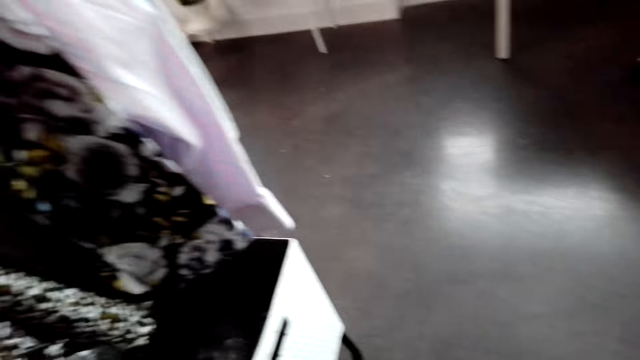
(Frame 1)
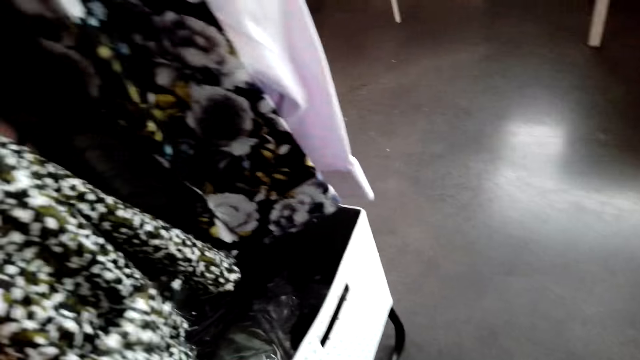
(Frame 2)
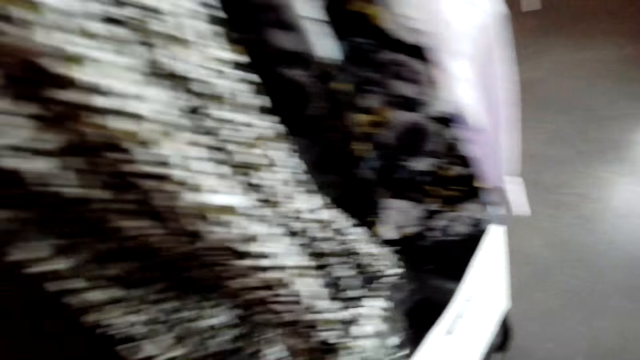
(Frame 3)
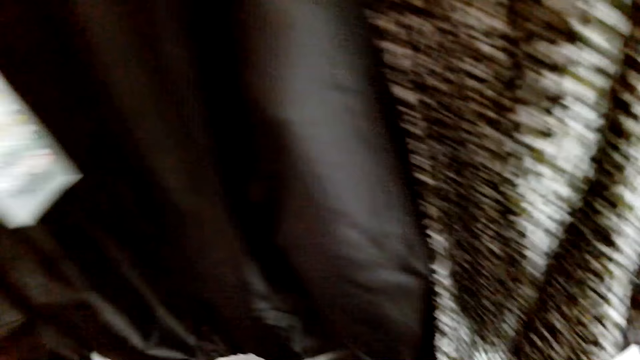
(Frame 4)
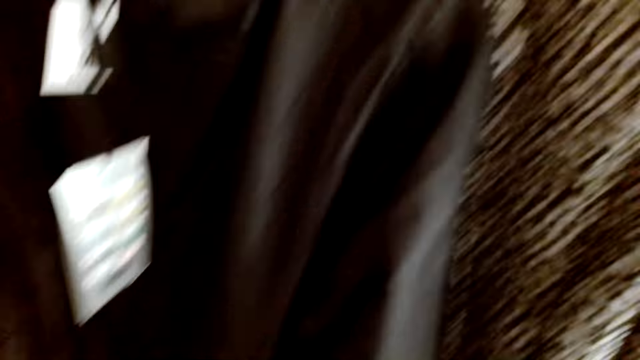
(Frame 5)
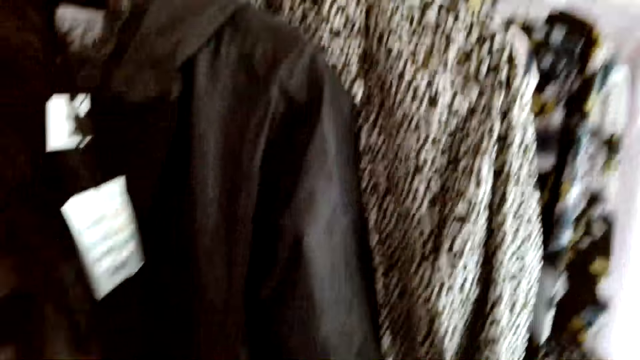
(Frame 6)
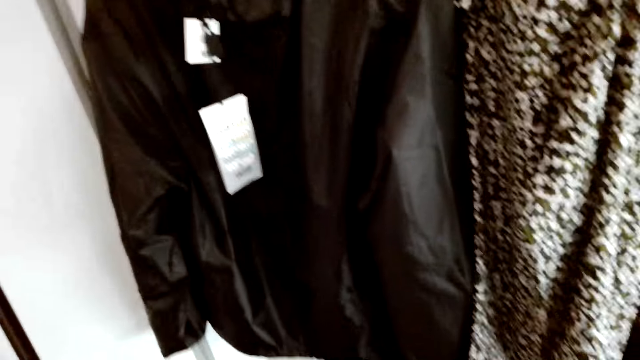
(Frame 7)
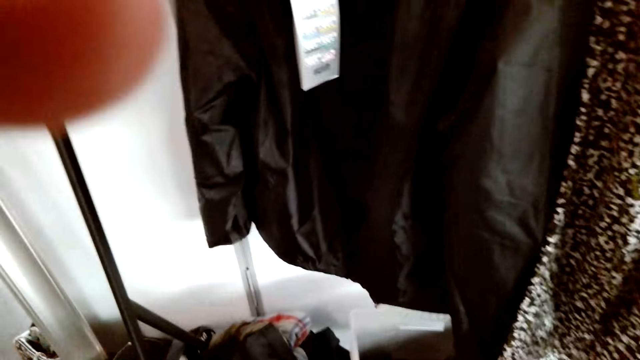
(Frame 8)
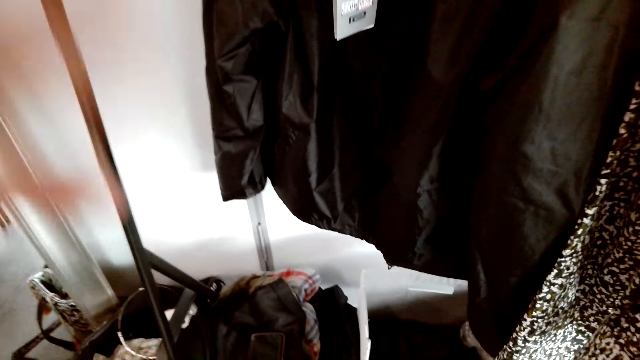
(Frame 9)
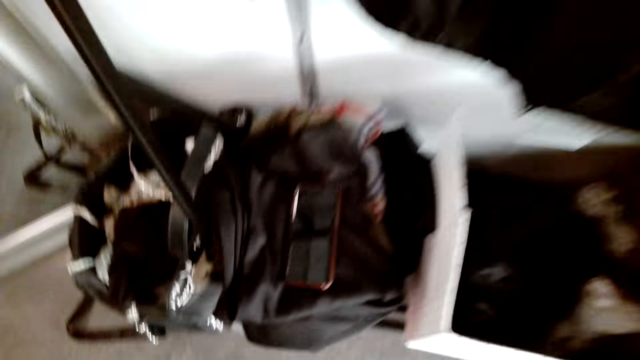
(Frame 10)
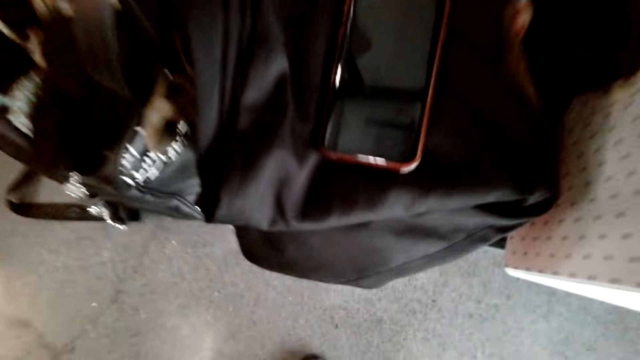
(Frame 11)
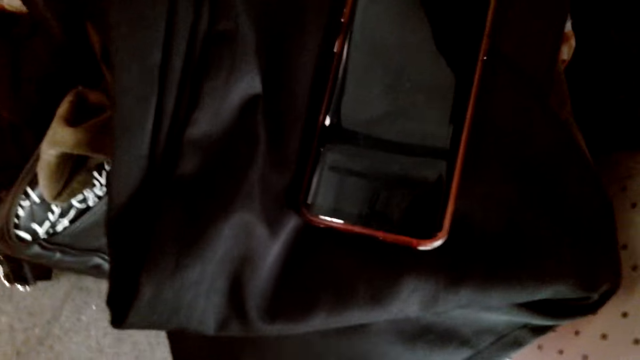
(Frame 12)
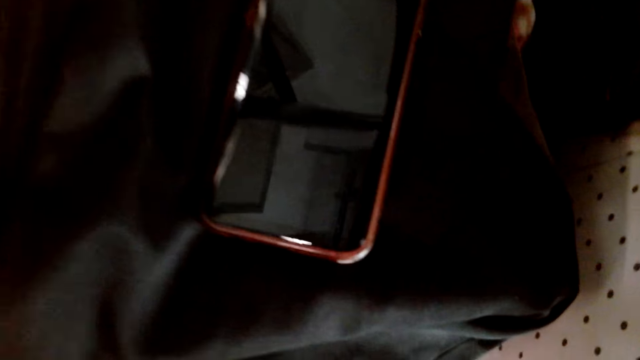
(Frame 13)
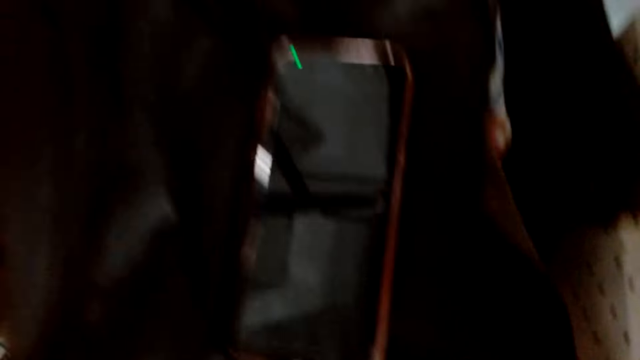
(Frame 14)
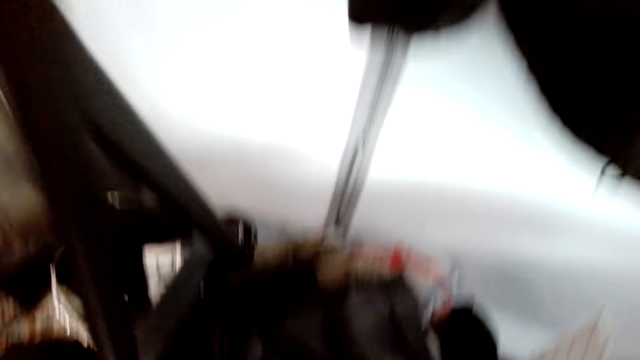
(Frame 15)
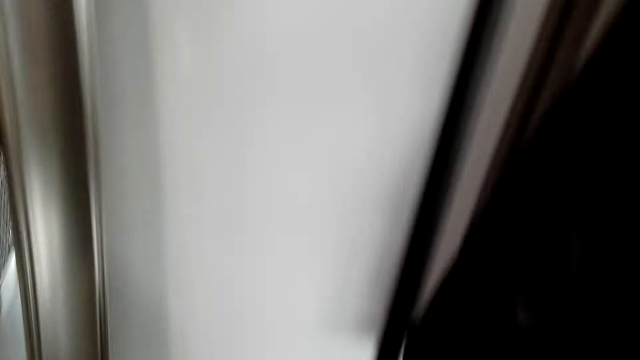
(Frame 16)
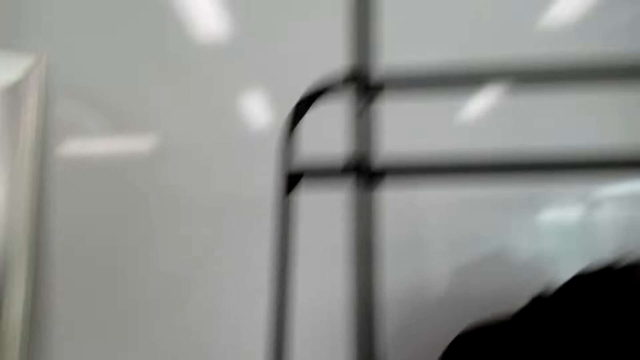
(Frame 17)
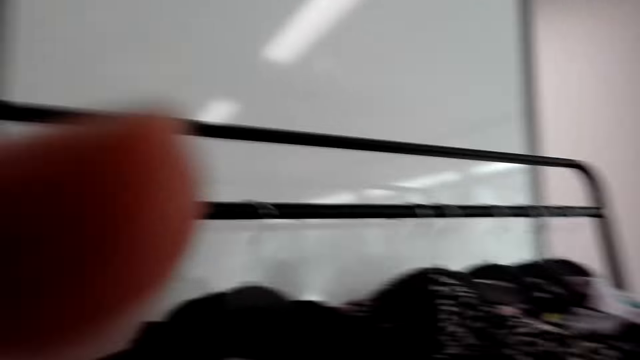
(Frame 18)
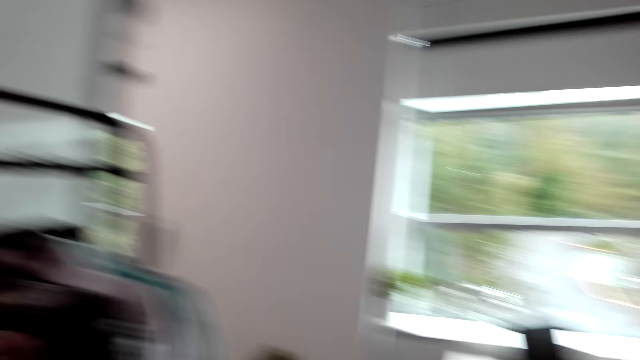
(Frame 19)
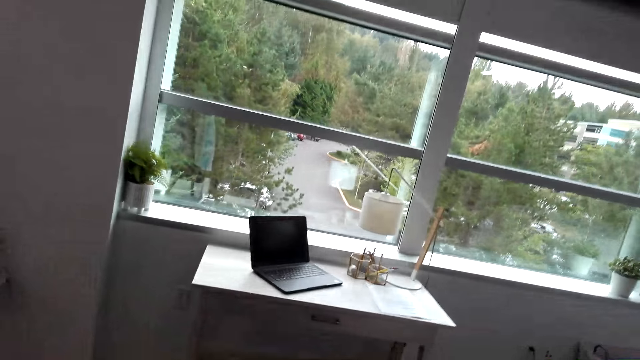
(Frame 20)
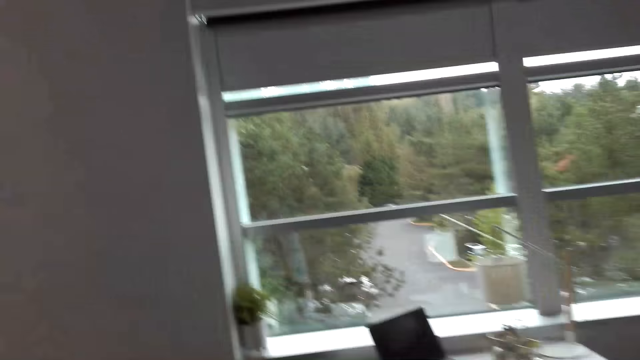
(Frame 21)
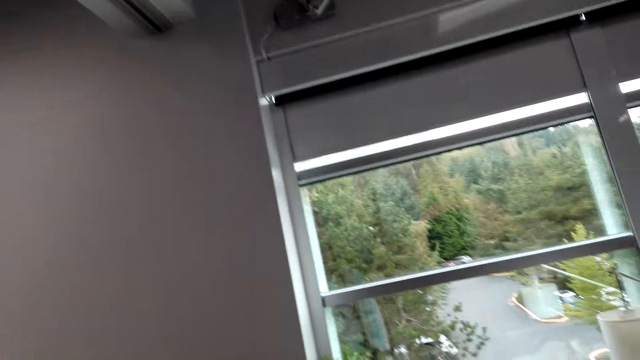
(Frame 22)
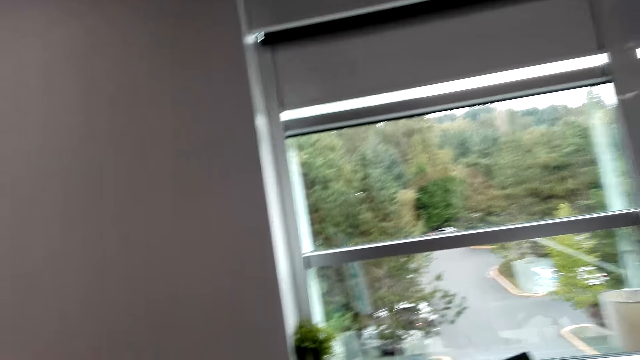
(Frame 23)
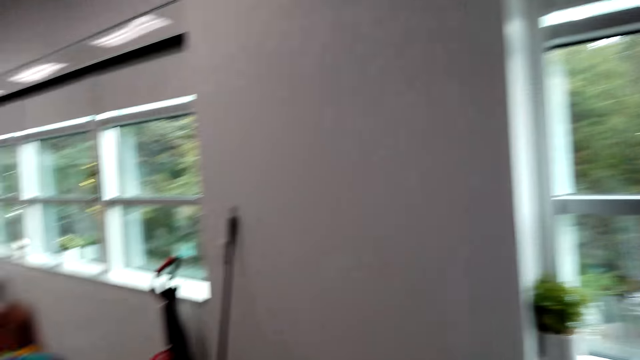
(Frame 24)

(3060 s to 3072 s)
The camera wearer walks around the house. They adjust the camera. They converse with a man.

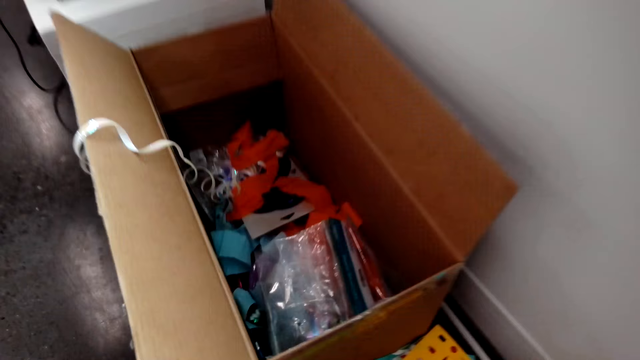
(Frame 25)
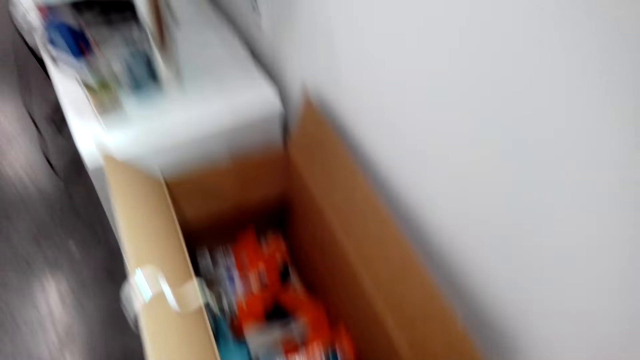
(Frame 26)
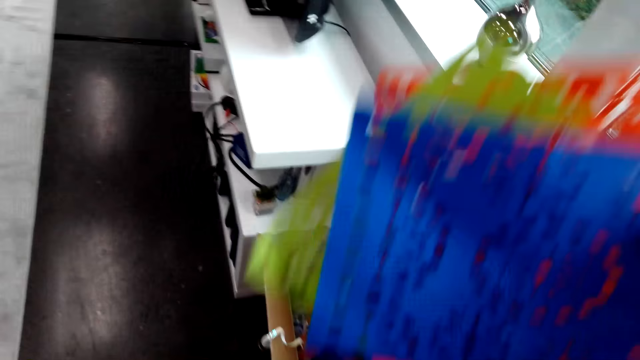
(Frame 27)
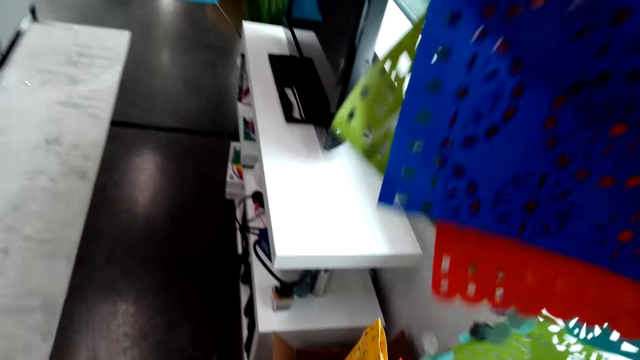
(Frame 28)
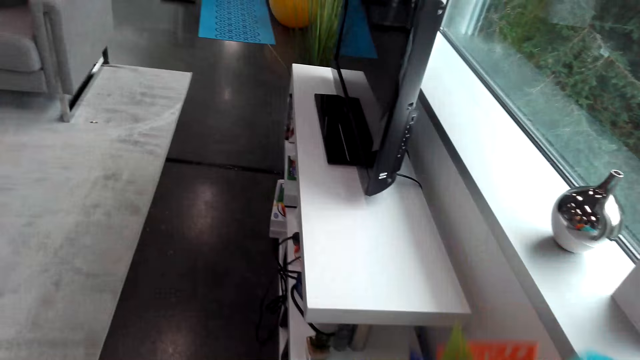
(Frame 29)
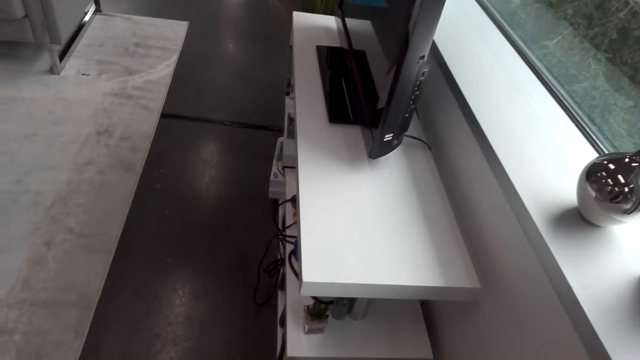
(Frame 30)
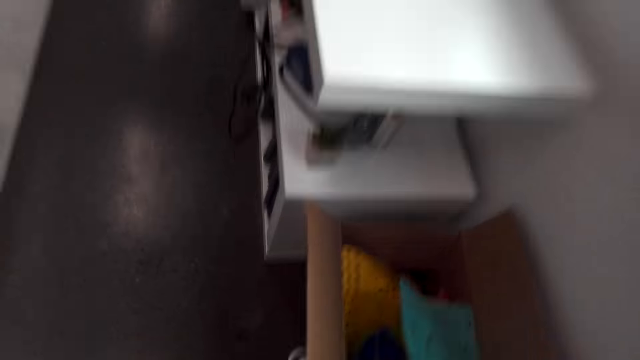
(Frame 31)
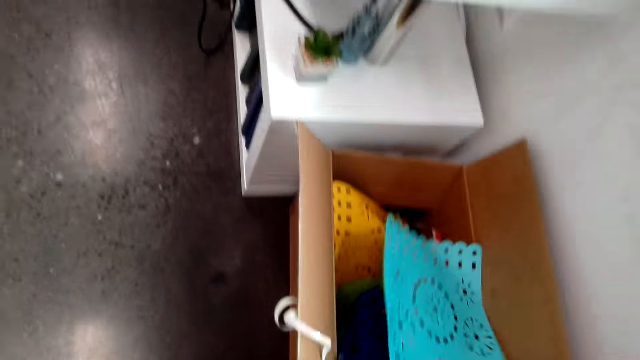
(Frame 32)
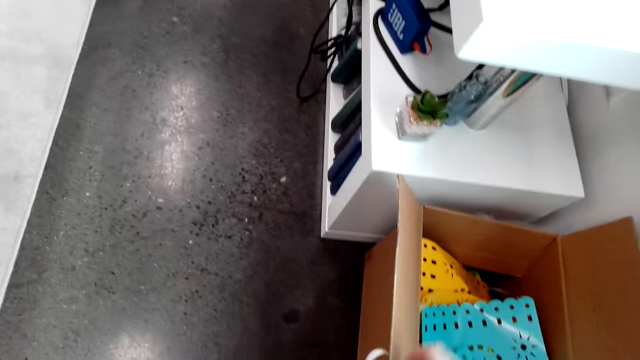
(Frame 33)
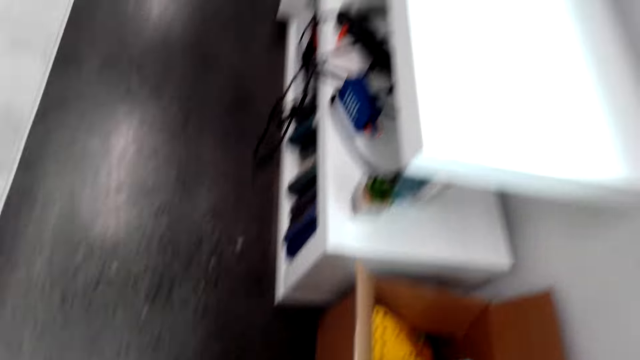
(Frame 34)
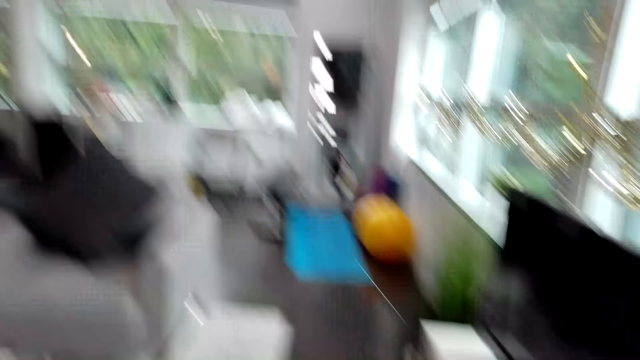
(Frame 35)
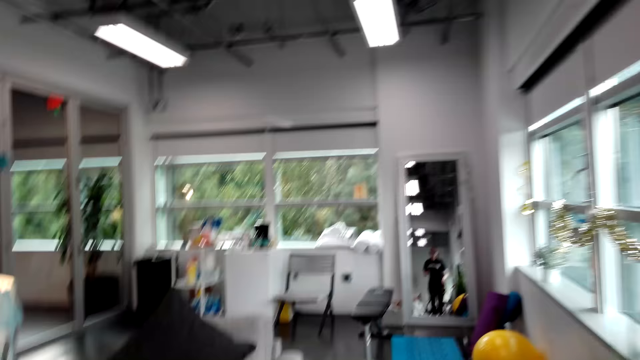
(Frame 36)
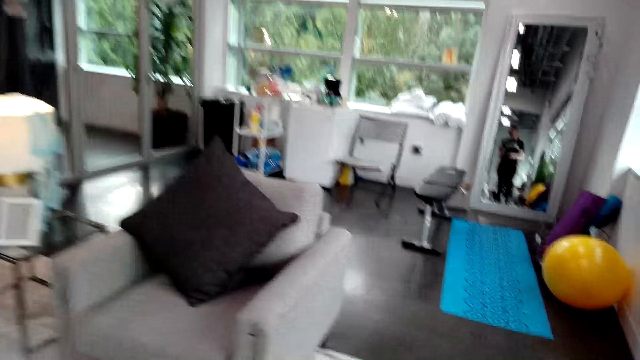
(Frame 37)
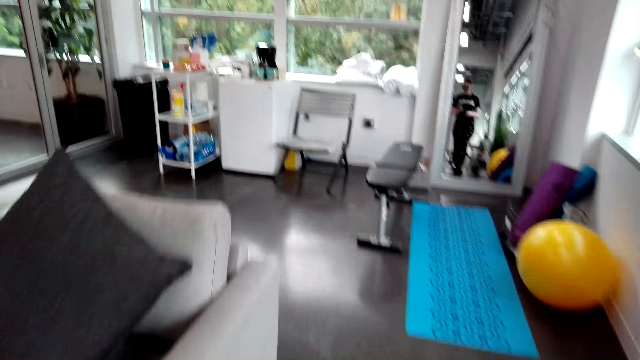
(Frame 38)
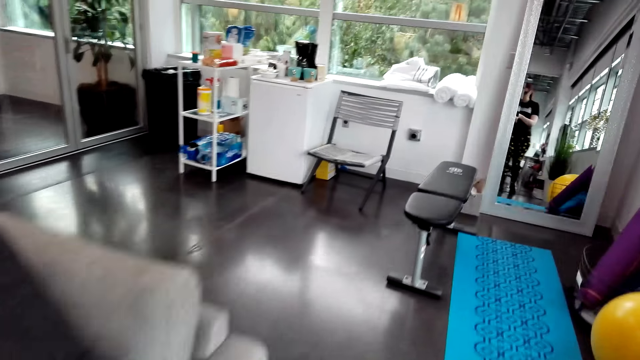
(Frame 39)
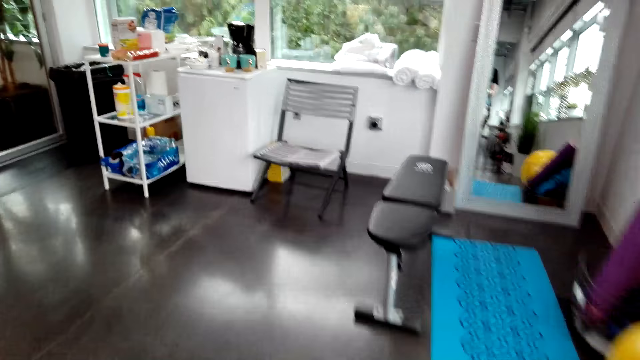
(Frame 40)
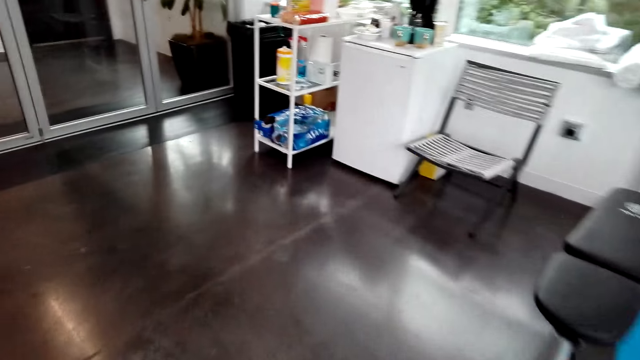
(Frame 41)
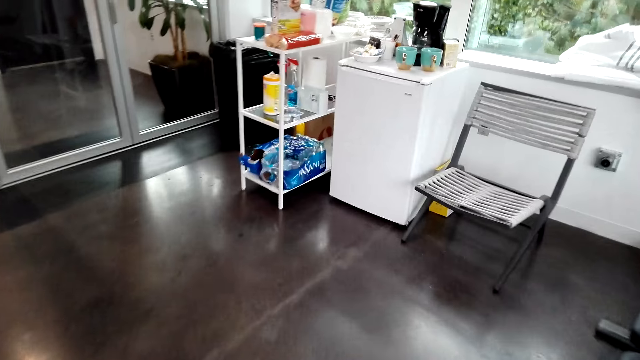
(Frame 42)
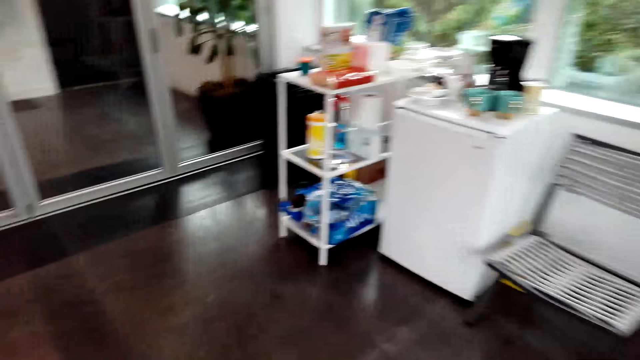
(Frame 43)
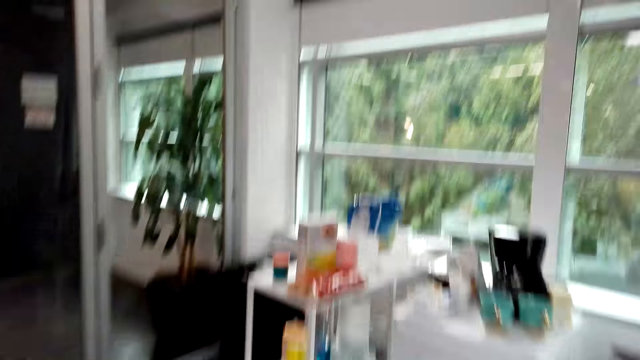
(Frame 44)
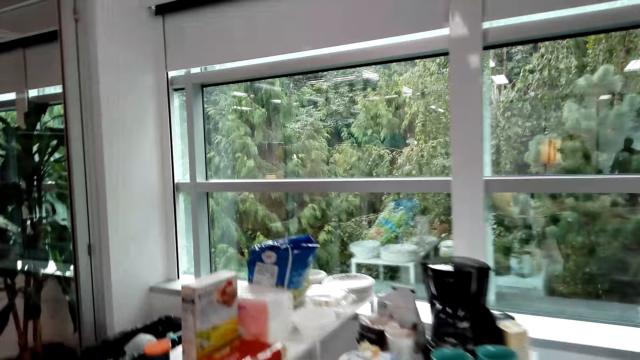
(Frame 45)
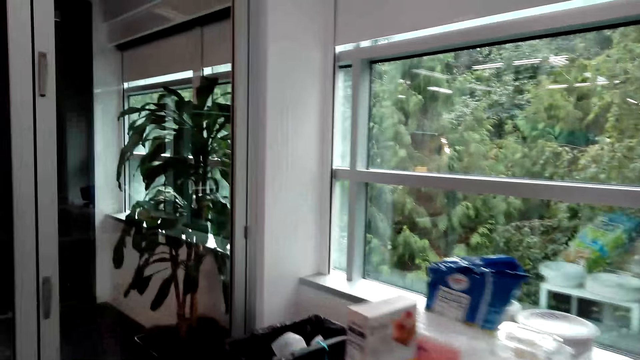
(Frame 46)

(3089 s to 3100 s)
The camera wearer walks around the house. They pick up decorations on the floor and put the decorations into the box. They walk around the house.
